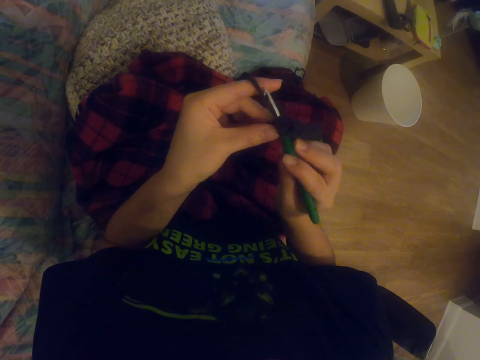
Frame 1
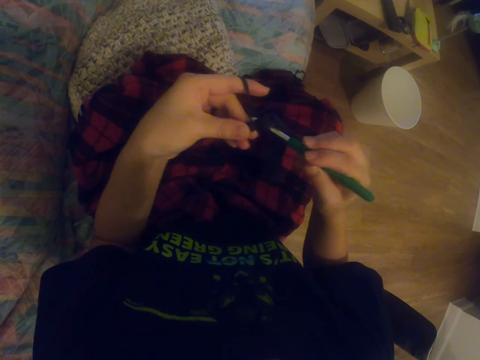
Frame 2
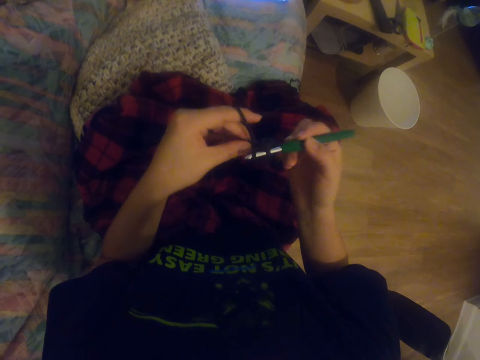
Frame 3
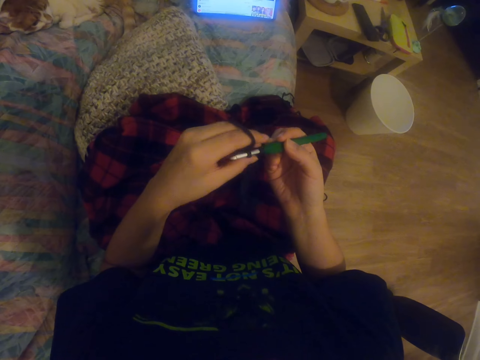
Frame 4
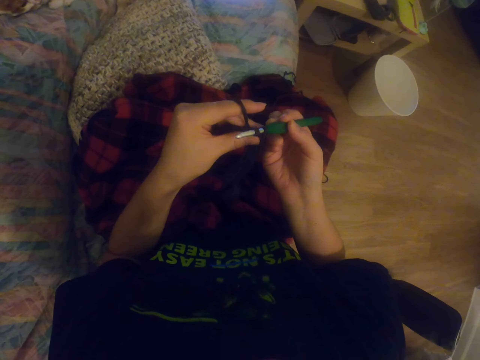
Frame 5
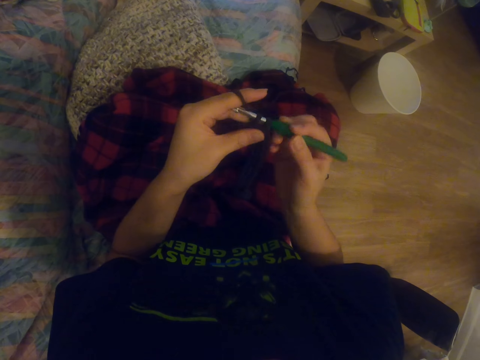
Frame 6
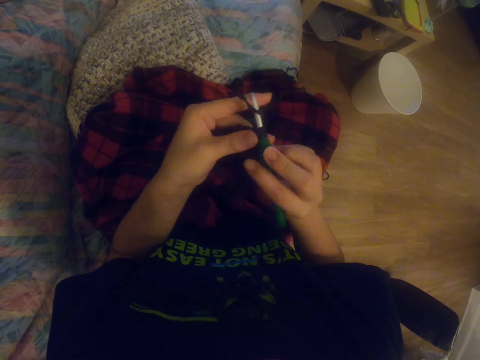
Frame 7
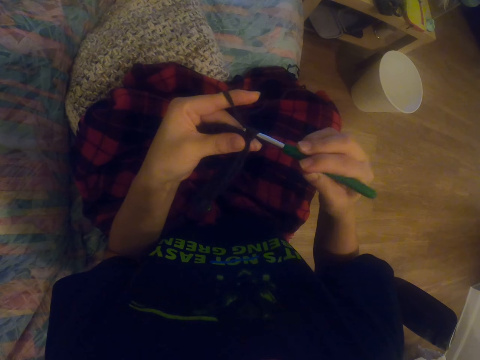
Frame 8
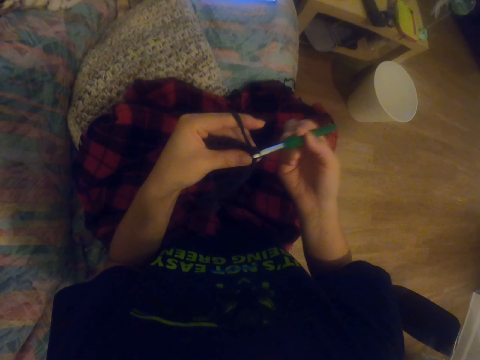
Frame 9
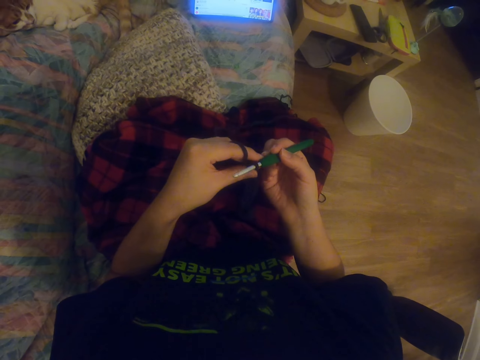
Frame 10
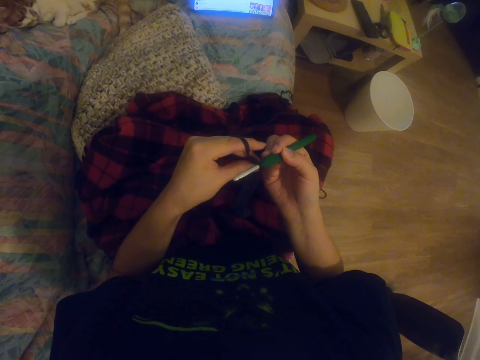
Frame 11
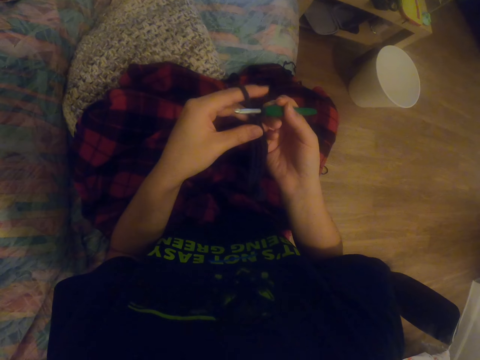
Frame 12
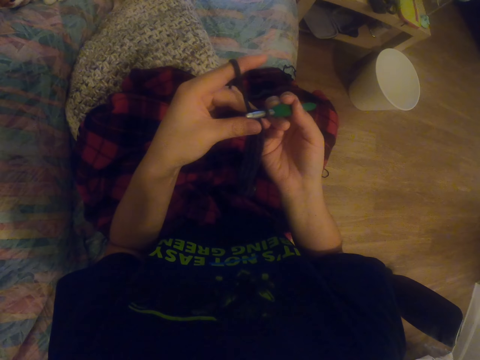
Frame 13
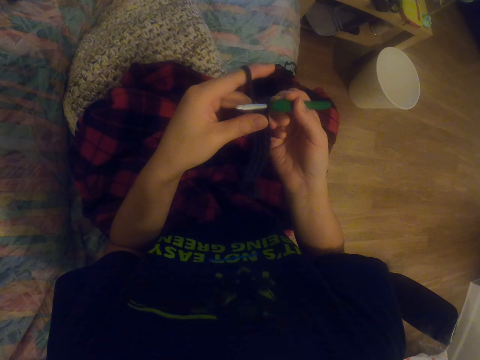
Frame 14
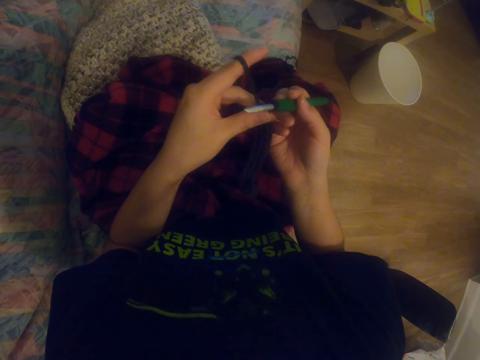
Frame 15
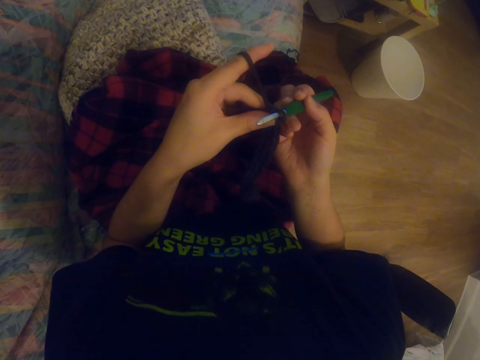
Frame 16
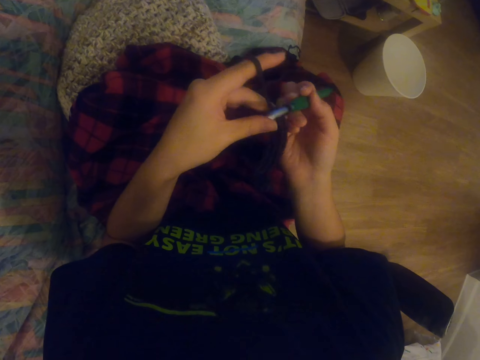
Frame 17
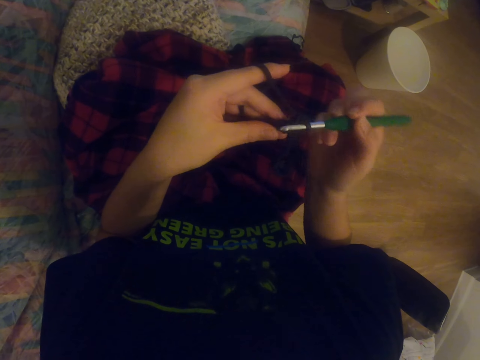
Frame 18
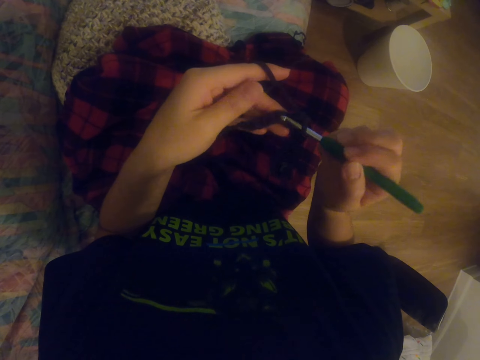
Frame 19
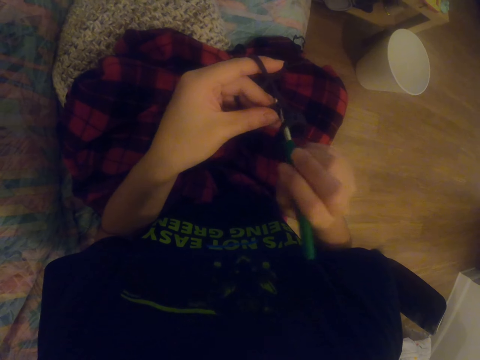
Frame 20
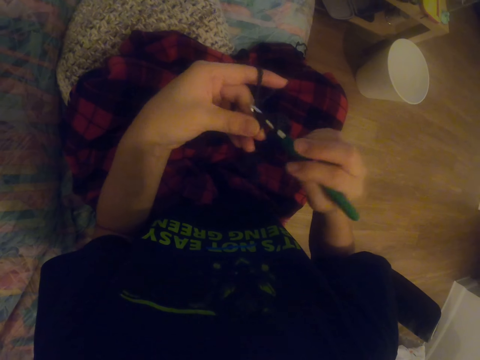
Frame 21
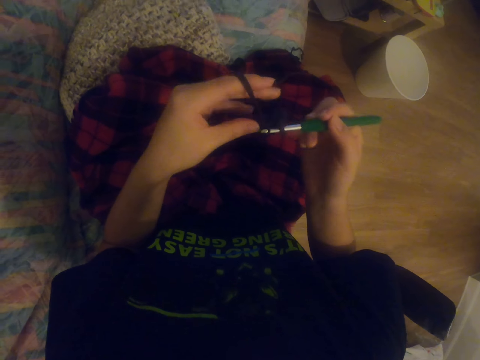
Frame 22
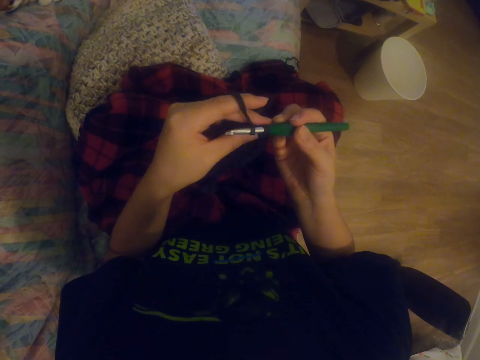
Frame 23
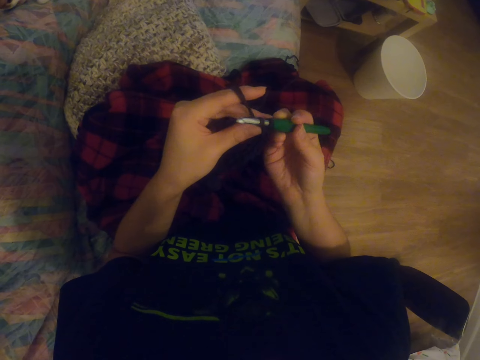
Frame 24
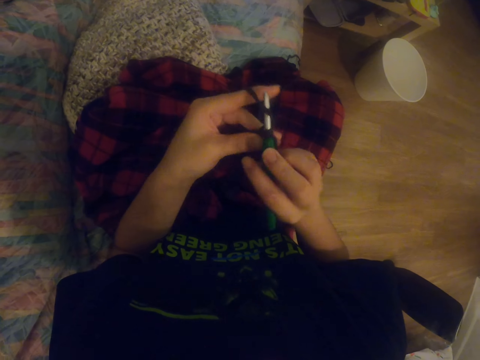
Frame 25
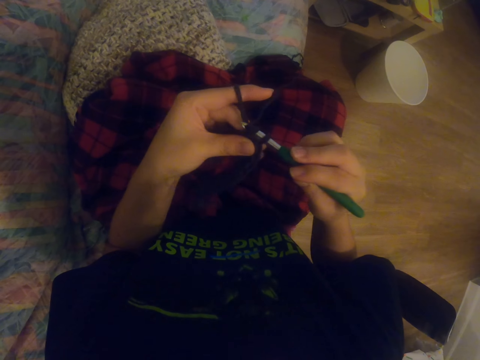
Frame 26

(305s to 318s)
The camera wearer watches a video on the tablet. They knit a sock with the knitting needle. They knit the sock with the knitting needle again.

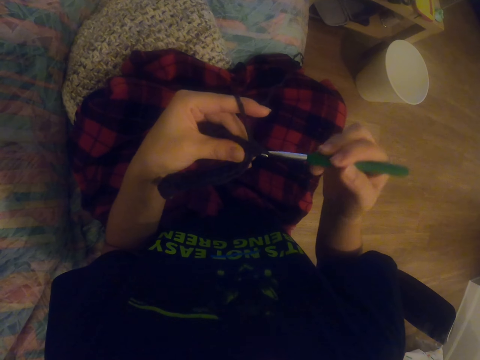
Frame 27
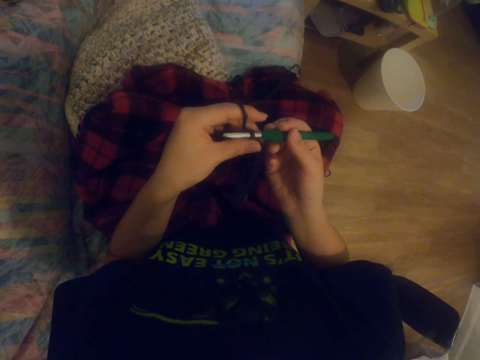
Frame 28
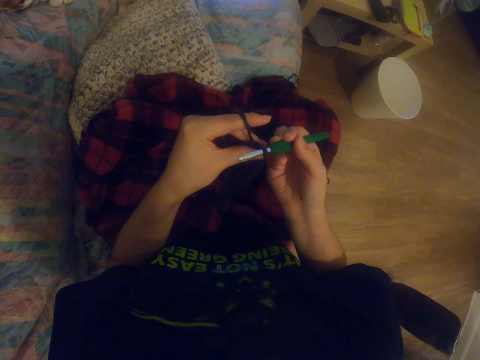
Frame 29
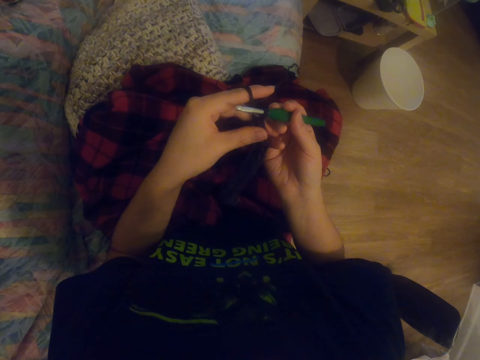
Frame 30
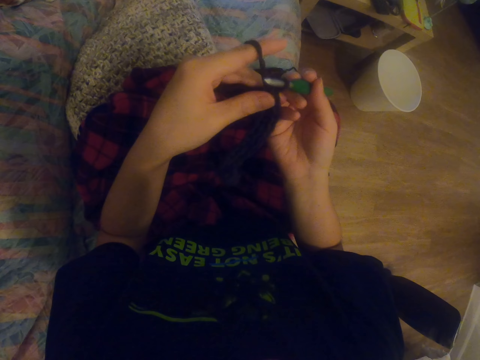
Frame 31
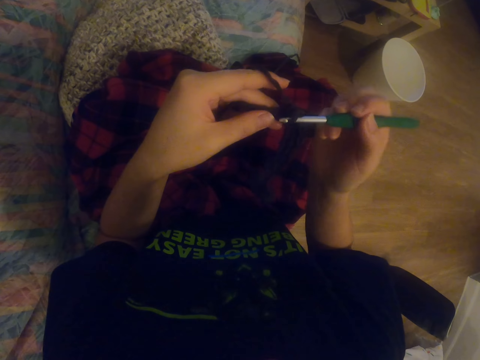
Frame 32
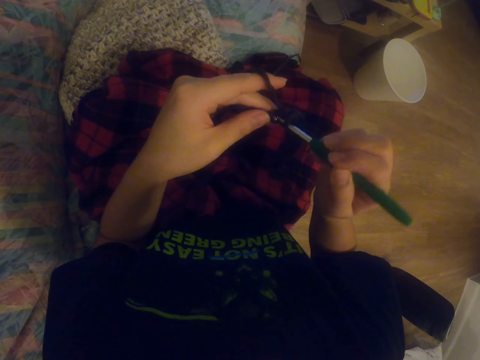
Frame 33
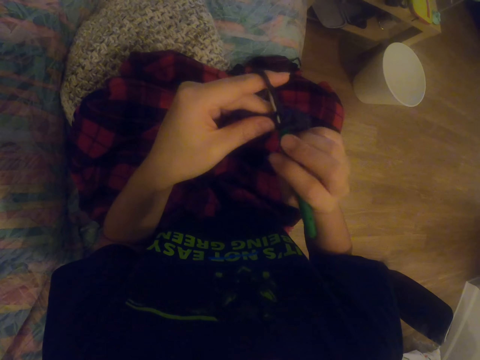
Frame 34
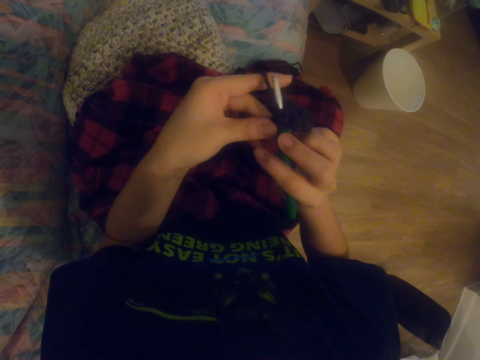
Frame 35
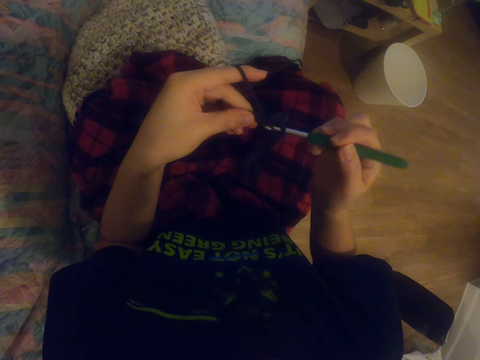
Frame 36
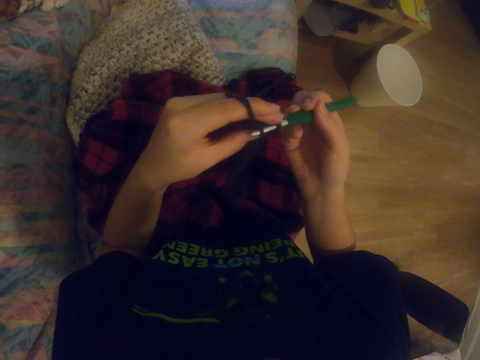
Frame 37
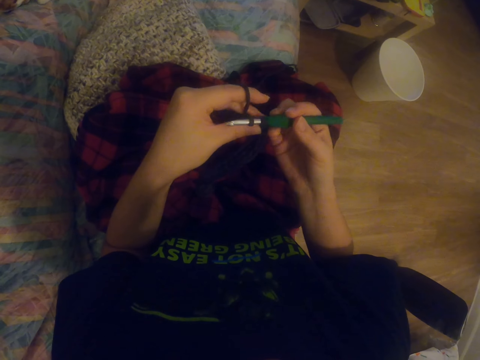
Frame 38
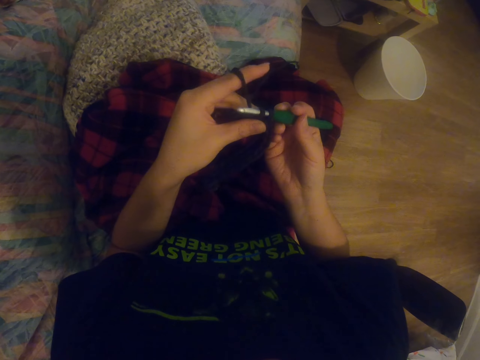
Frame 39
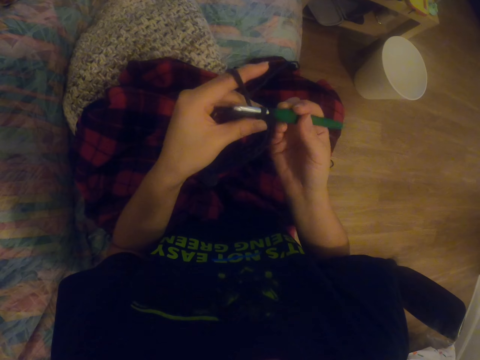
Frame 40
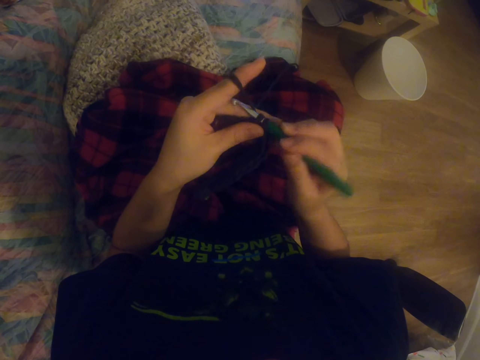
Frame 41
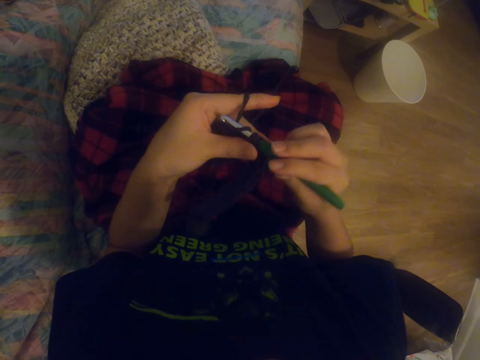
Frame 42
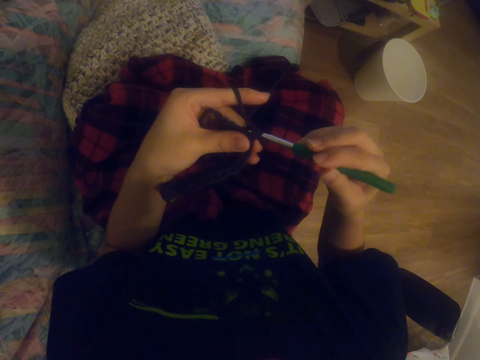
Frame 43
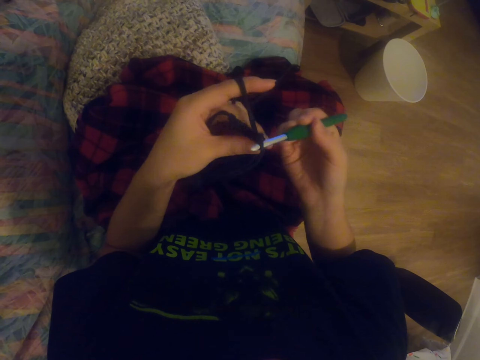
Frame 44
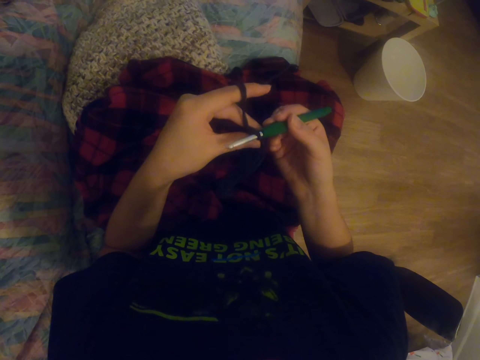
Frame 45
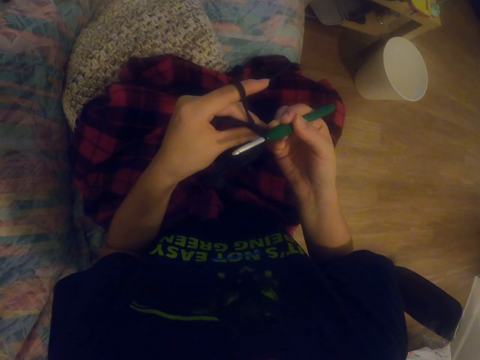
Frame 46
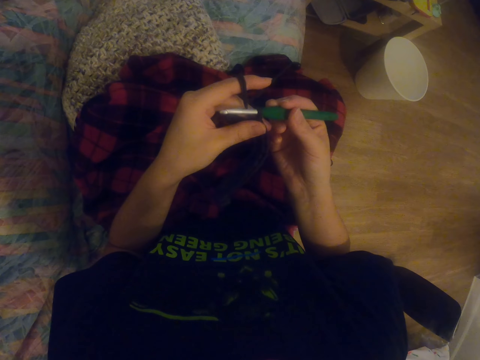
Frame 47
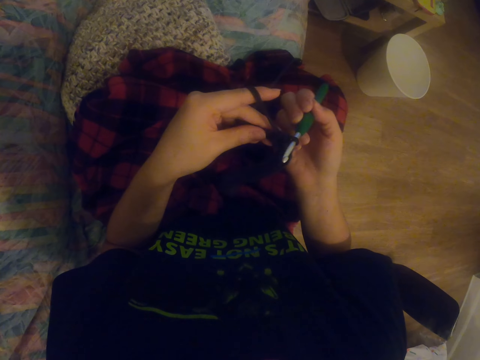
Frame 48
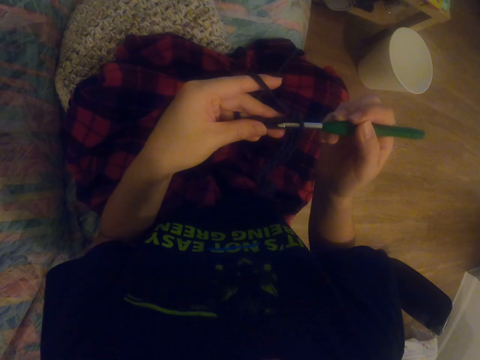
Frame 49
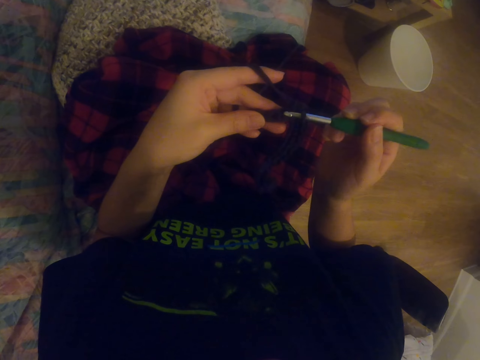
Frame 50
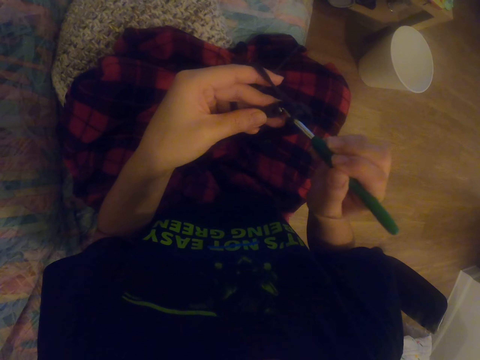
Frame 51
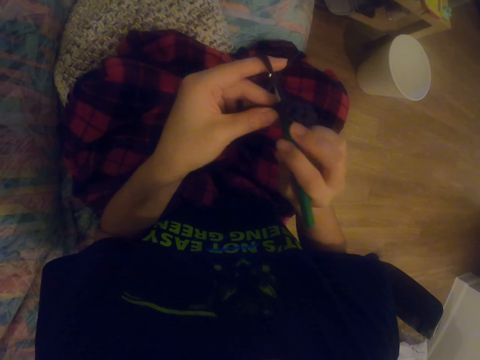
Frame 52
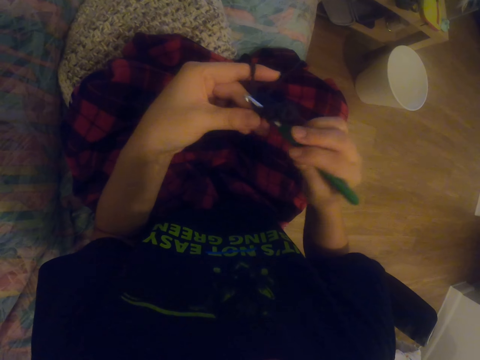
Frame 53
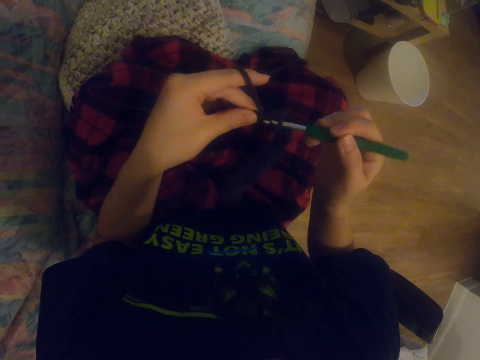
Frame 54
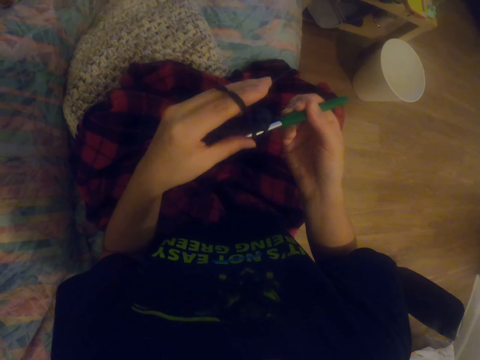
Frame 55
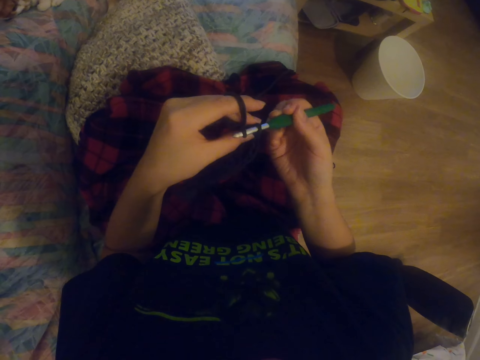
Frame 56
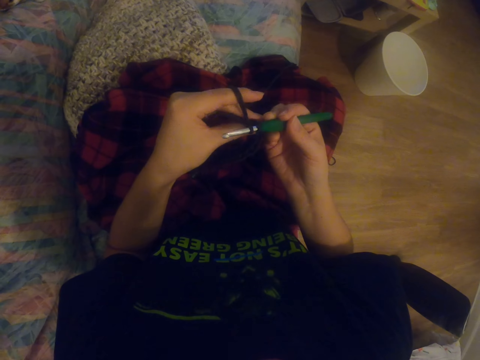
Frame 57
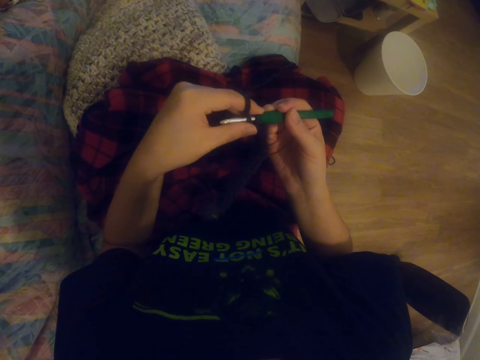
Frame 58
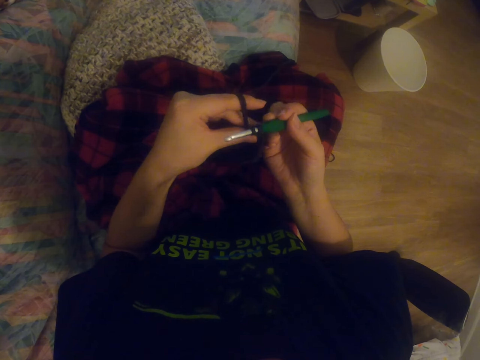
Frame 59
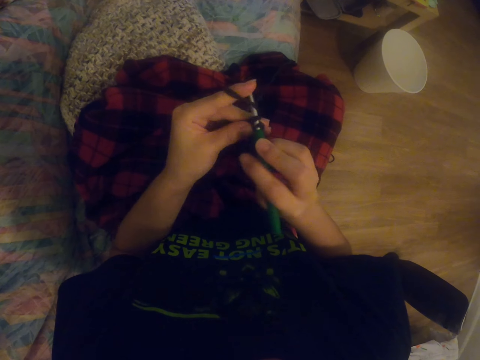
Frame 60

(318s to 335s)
The camera wearer knits a sock with the knitting needle. They knit the sock with the knitting needle repeatedly.
